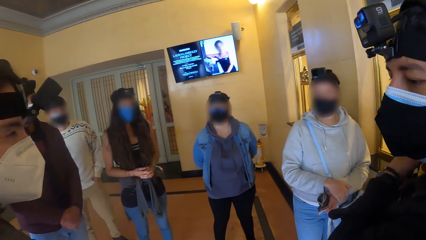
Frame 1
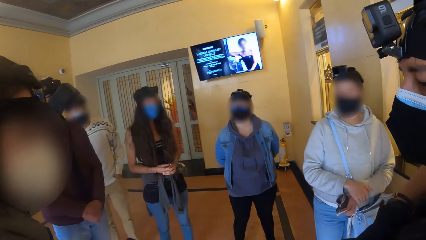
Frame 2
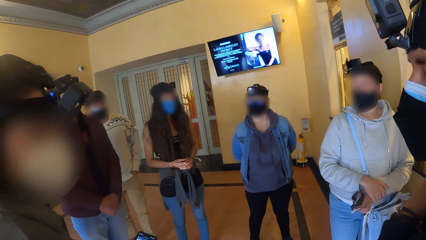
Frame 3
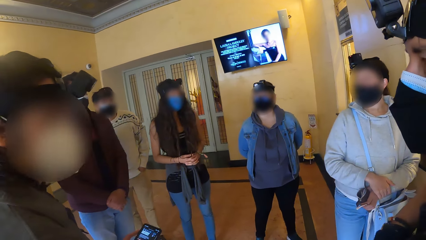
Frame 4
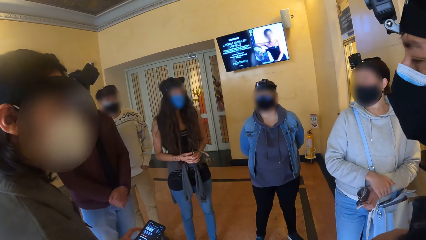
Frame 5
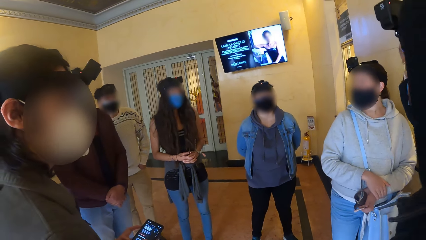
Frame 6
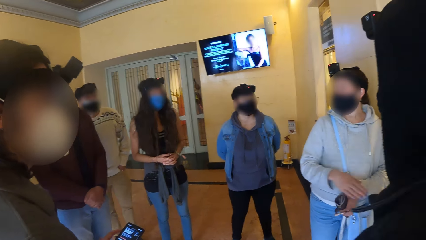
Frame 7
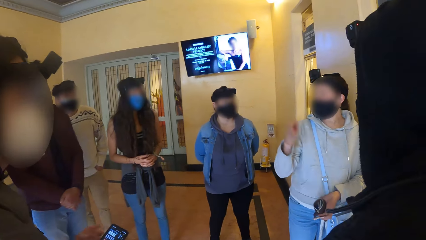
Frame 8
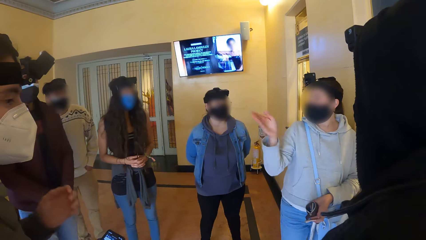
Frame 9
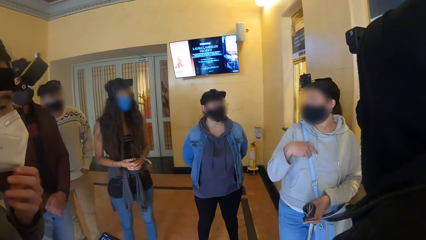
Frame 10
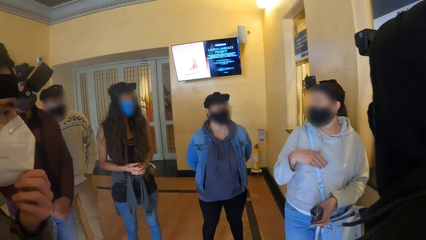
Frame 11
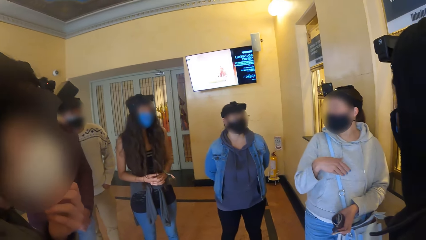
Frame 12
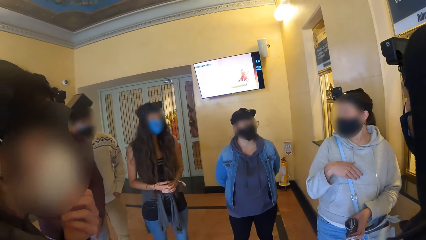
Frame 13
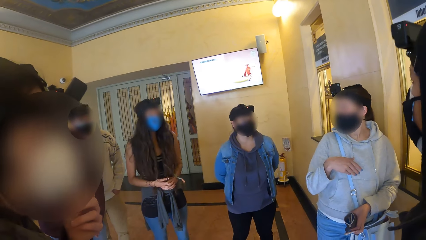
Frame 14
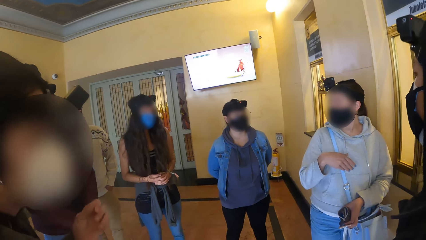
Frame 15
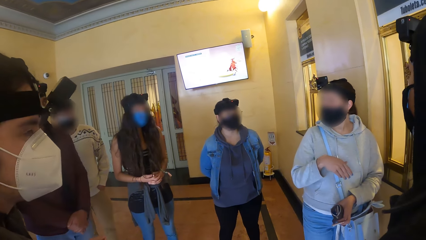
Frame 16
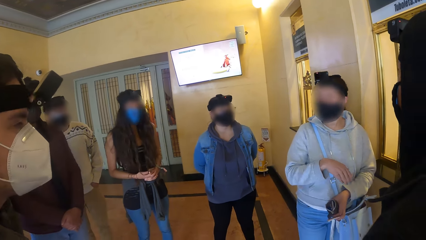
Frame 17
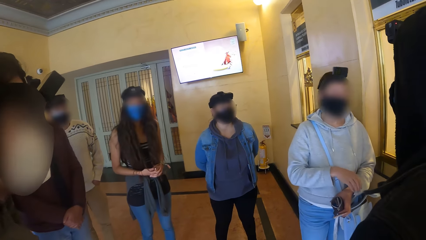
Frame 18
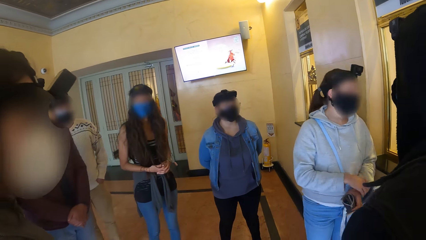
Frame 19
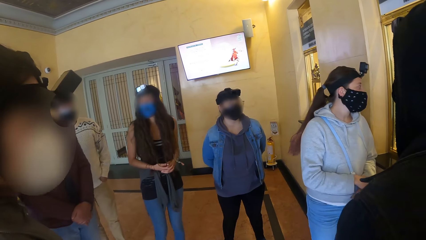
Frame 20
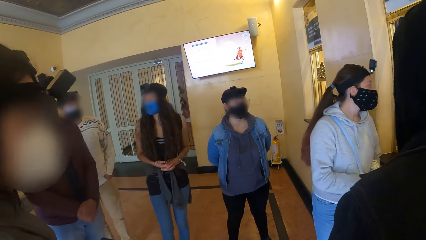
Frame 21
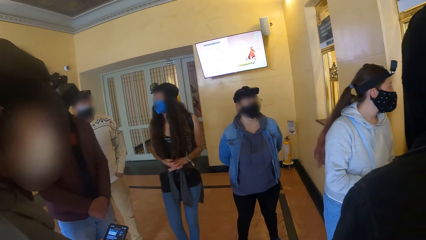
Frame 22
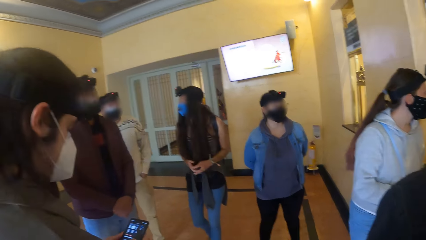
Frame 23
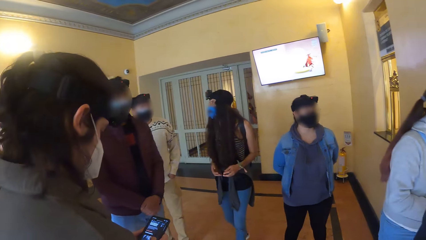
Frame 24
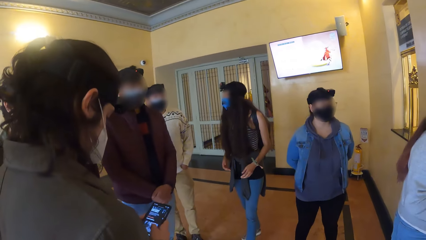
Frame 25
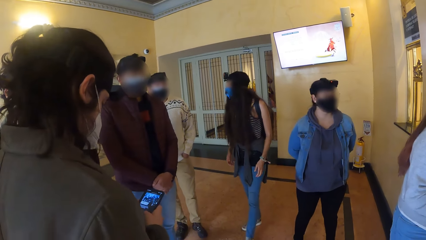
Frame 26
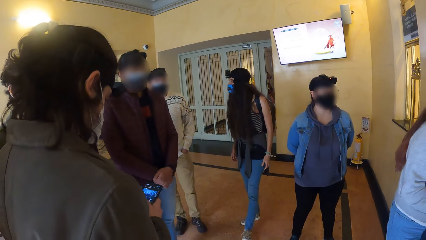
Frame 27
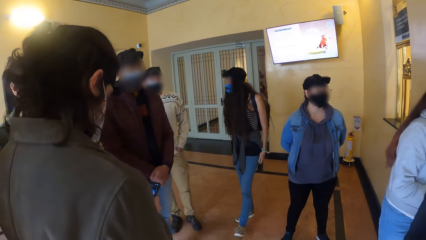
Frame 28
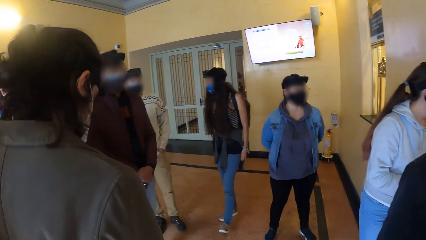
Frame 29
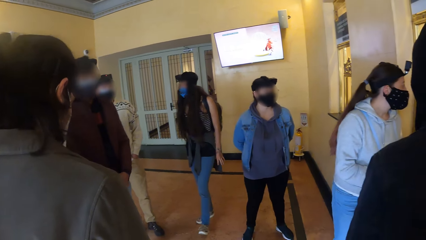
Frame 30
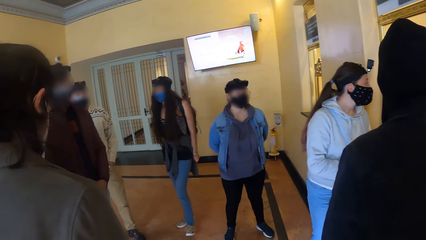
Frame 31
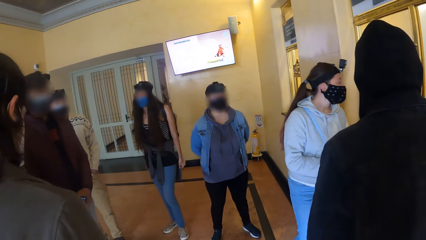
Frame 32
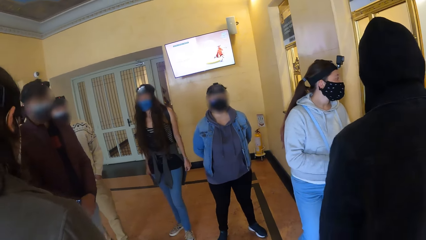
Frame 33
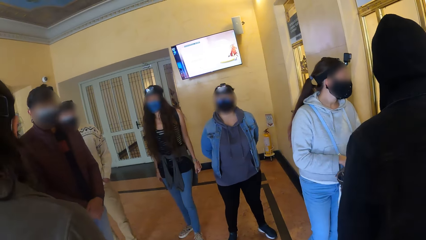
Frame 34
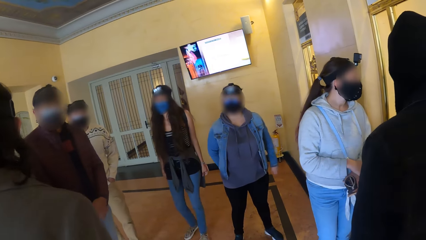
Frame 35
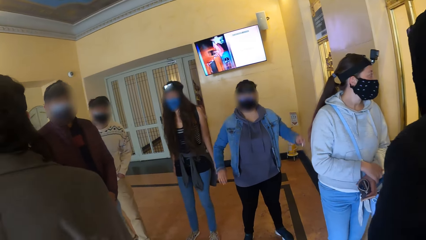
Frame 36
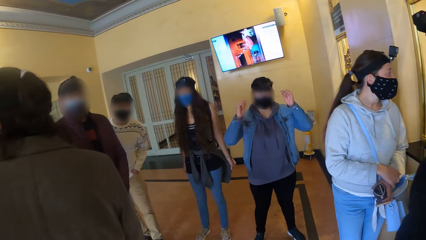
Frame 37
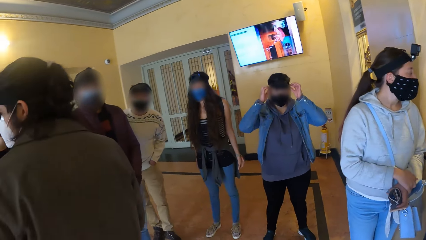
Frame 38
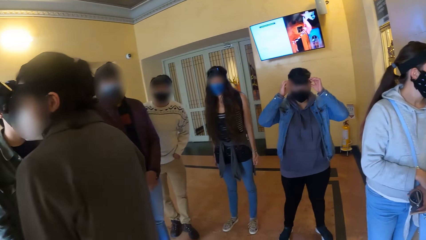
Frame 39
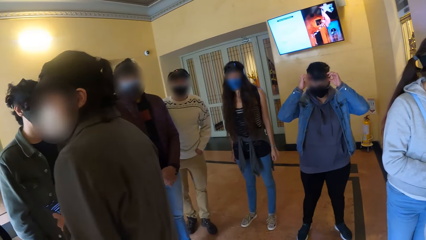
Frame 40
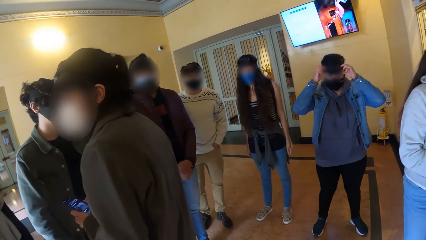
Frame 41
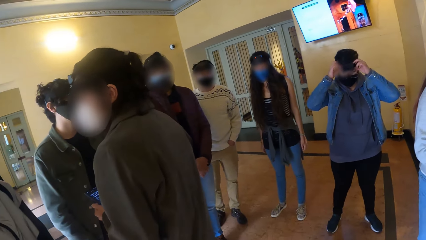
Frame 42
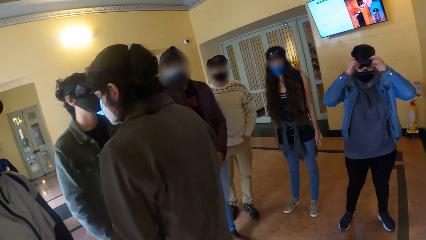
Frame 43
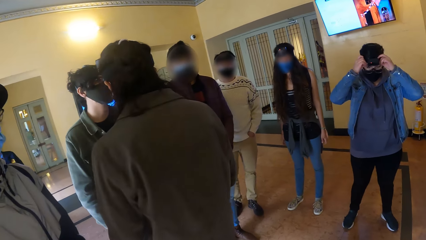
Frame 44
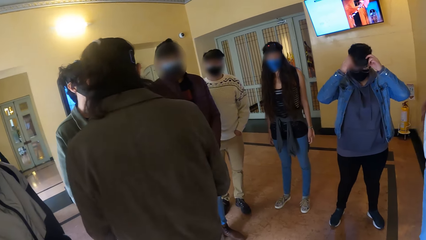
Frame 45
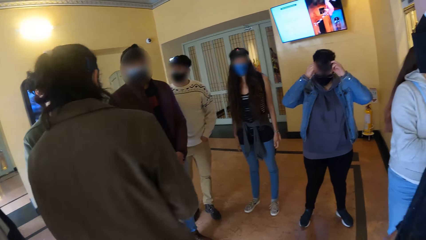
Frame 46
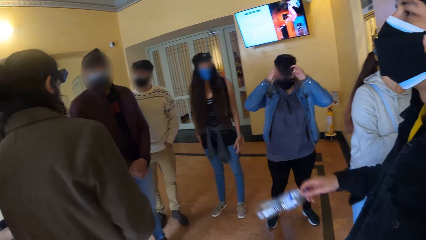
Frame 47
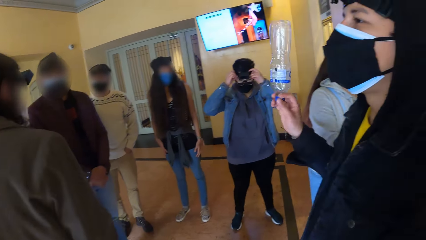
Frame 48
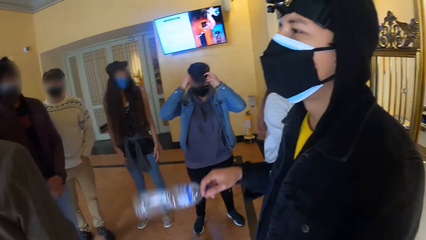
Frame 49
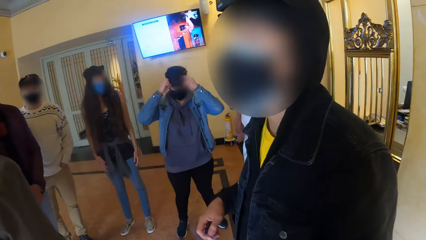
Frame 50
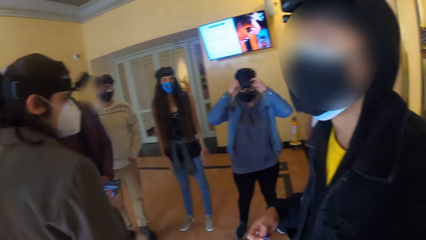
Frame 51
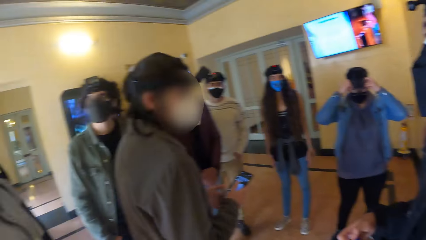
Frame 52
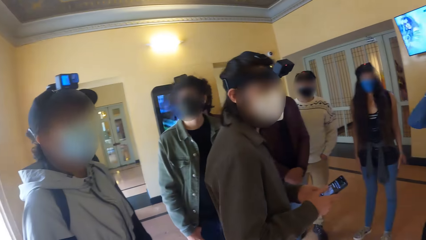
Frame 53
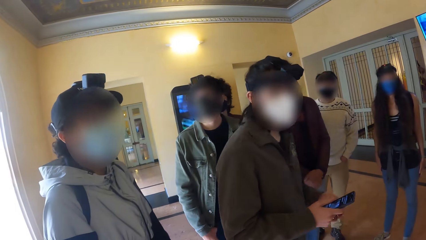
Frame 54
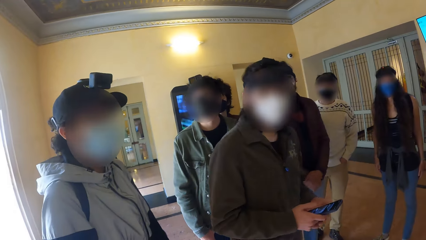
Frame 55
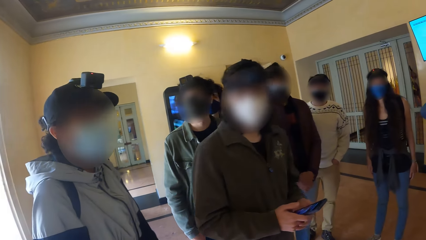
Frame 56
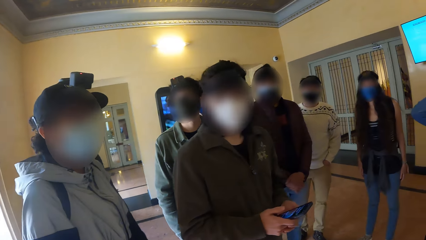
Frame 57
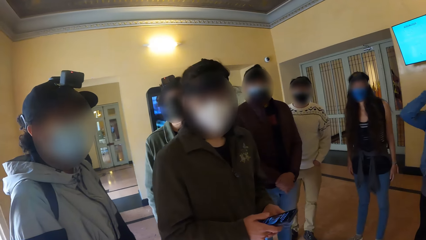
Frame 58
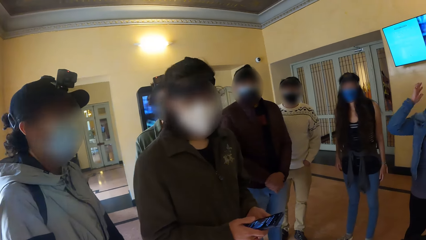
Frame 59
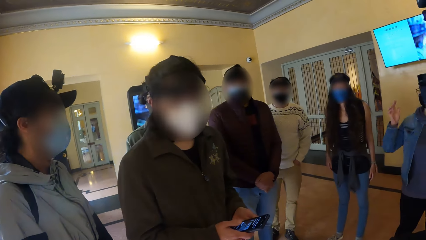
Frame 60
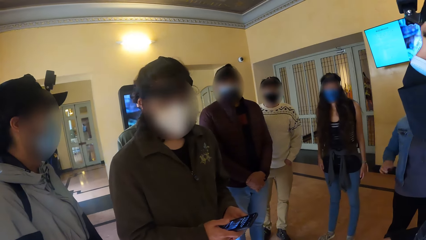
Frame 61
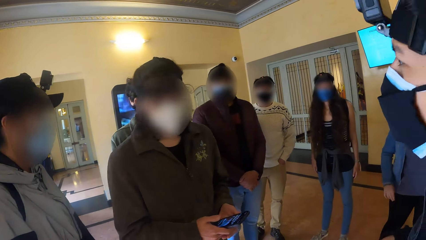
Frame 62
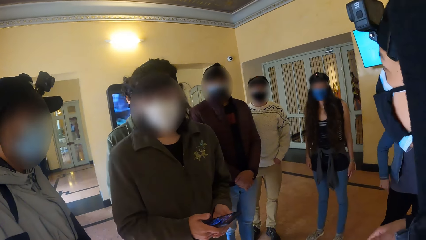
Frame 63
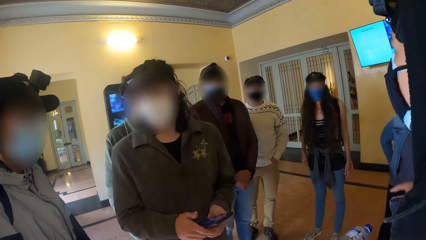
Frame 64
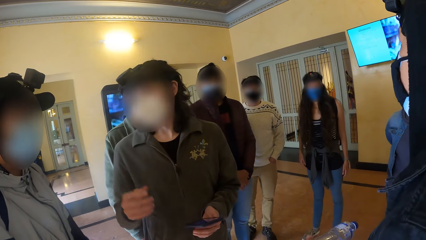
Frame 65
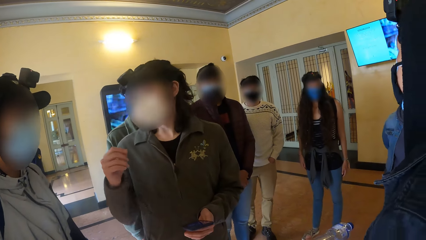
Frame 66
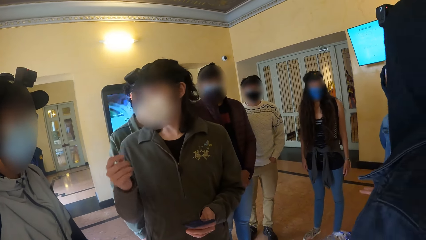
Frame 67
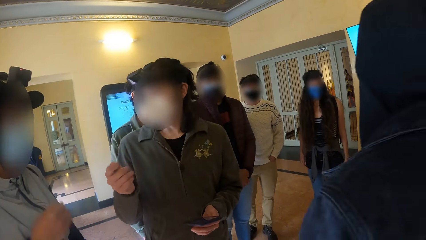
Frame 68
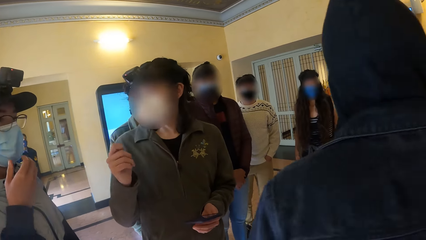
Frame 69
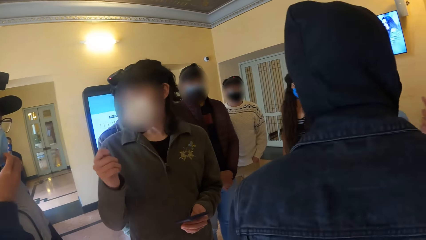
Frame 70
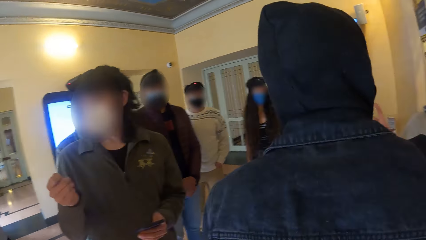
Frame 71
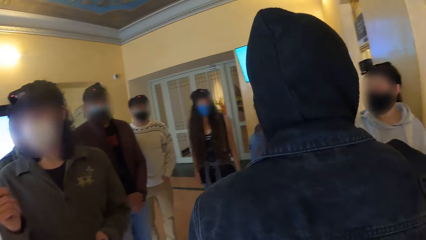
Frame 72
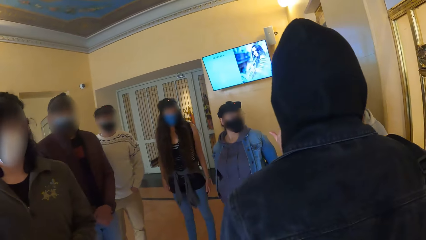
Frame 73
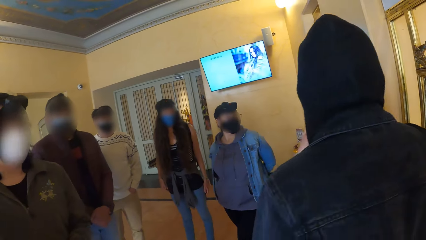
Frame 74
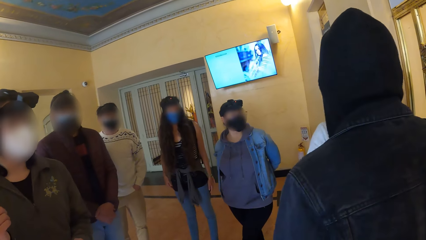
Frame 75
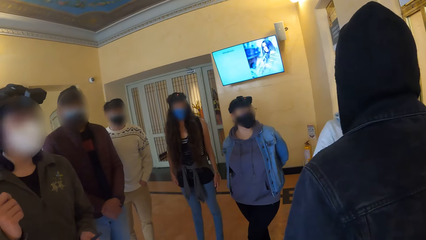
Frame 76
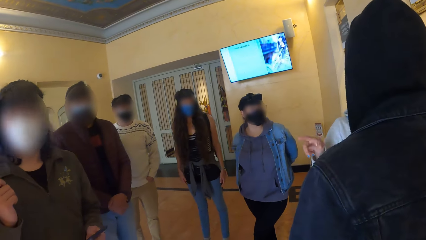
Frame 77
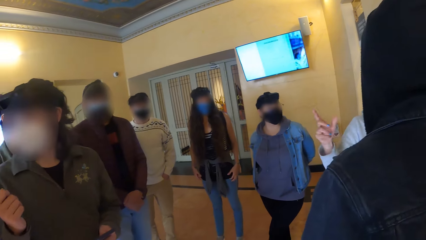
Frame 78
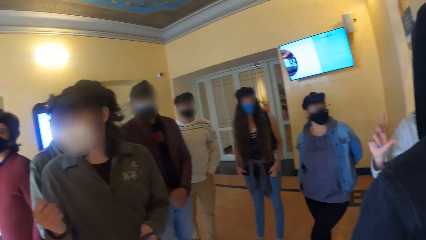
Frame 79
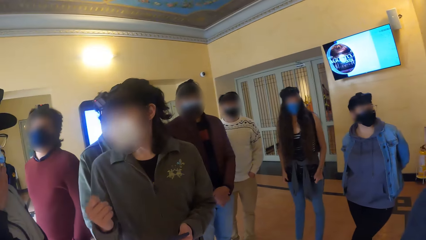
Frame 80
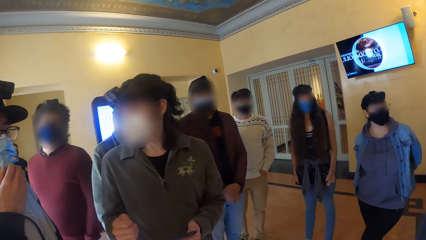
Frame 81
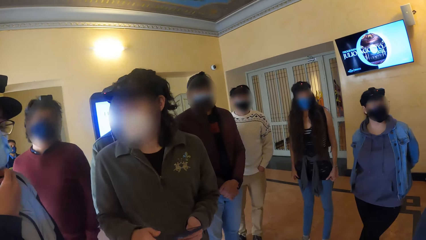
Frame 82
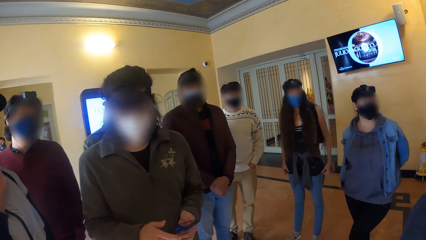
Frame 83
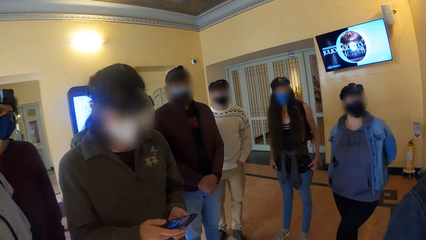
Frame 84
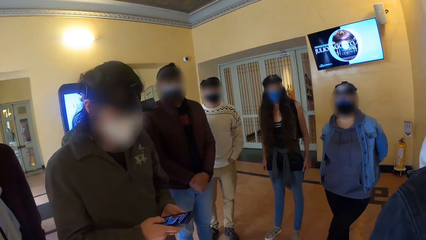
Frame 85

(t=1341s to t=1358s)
The camera wearer converses with the group of people. They stand near a man. The man operates a phone. Another man waves the water bottle with his right hand. A woman talks with a third man. The first man moves a hand. The camera wearer looks at the second man.
